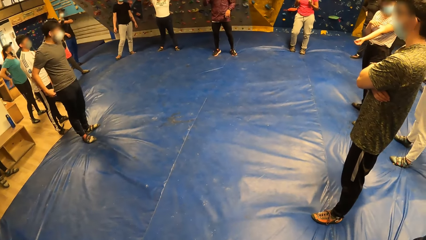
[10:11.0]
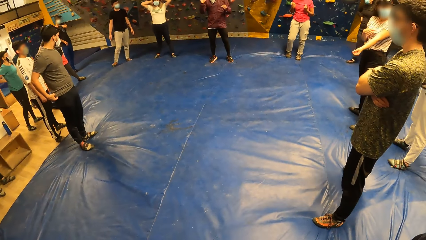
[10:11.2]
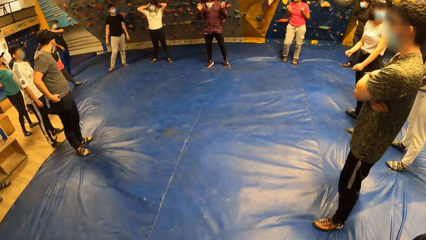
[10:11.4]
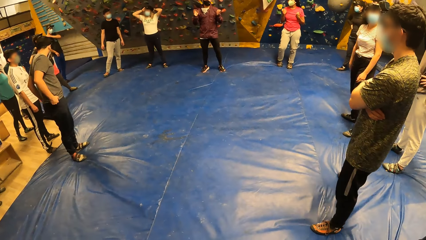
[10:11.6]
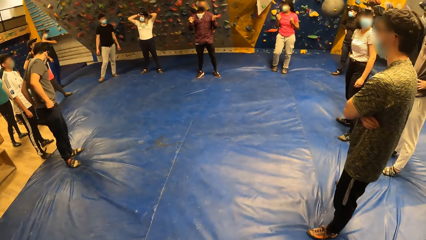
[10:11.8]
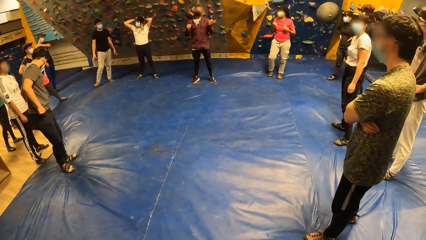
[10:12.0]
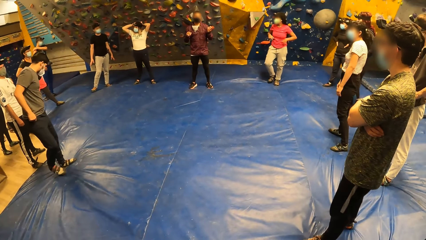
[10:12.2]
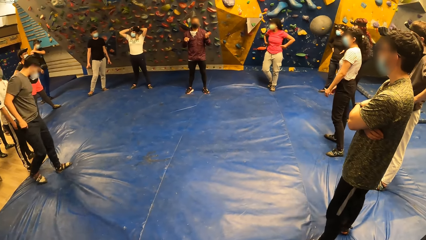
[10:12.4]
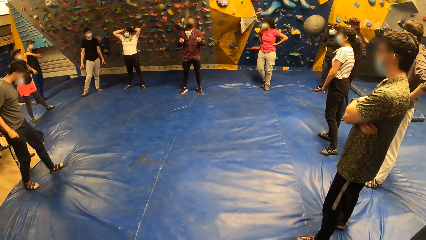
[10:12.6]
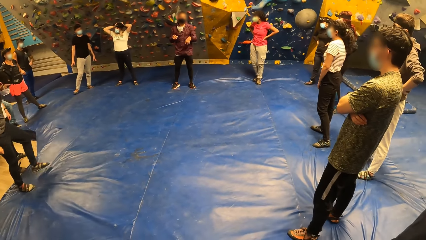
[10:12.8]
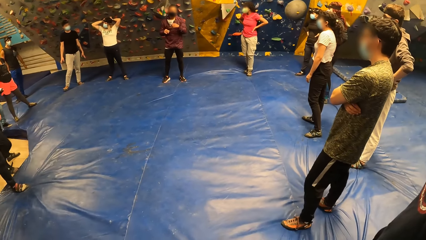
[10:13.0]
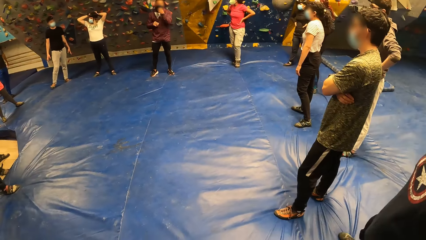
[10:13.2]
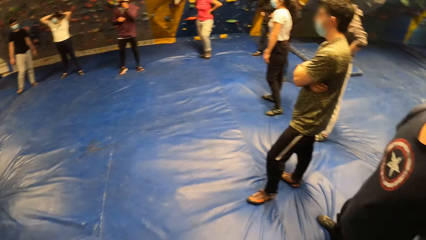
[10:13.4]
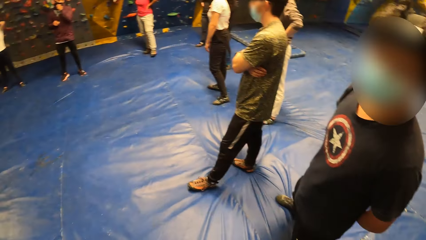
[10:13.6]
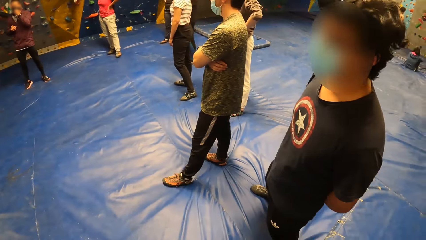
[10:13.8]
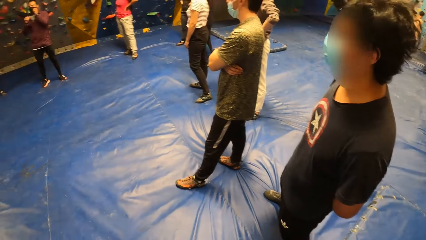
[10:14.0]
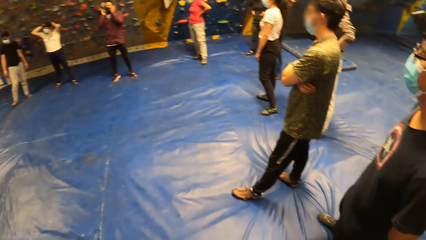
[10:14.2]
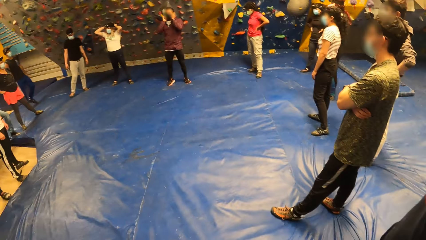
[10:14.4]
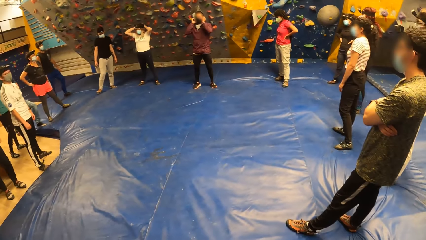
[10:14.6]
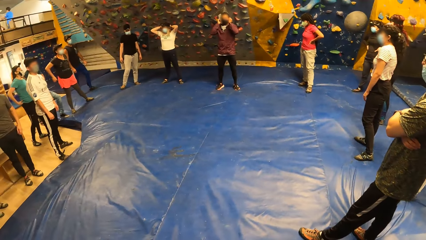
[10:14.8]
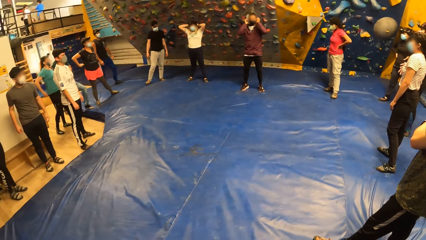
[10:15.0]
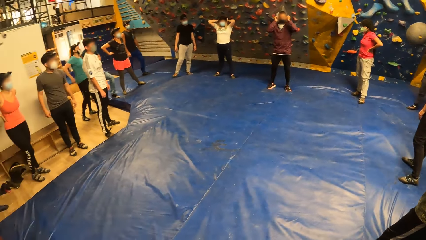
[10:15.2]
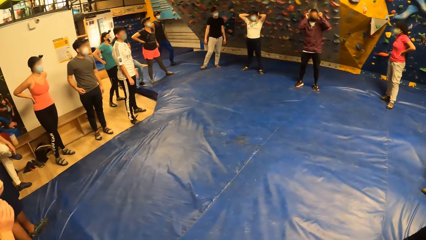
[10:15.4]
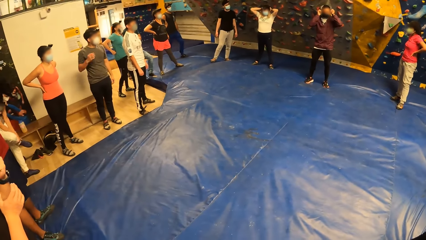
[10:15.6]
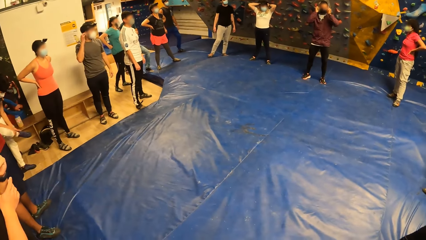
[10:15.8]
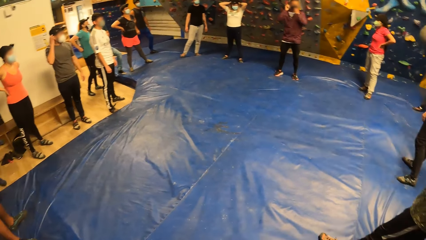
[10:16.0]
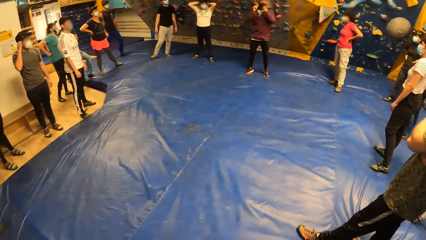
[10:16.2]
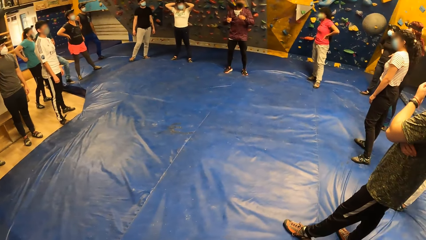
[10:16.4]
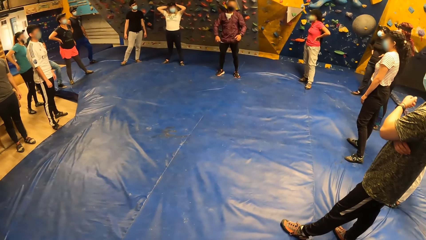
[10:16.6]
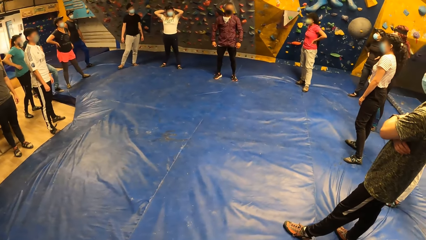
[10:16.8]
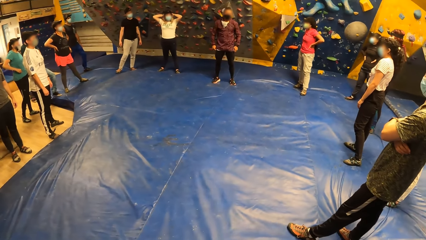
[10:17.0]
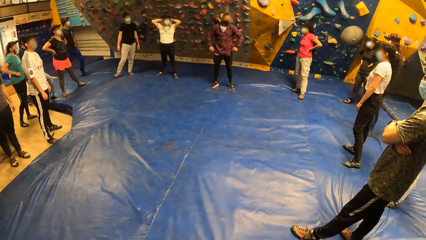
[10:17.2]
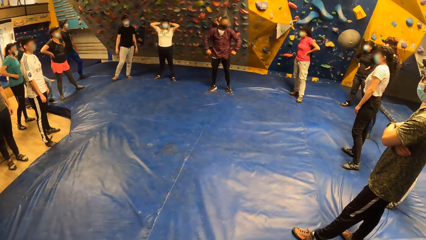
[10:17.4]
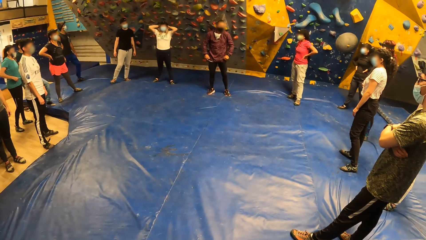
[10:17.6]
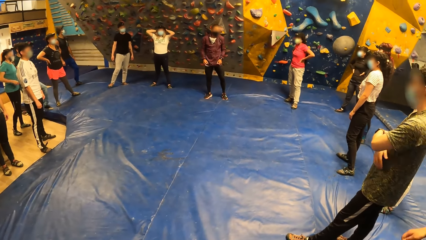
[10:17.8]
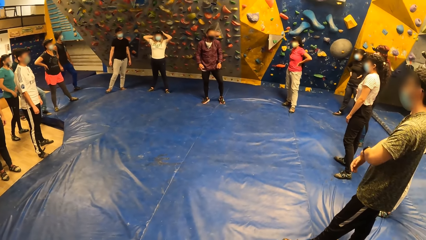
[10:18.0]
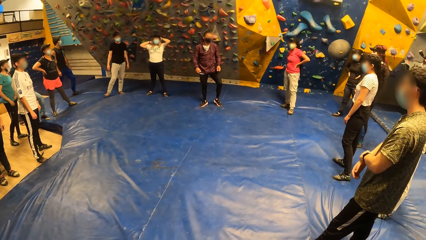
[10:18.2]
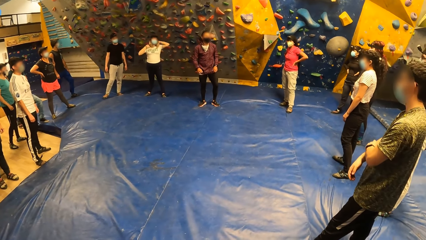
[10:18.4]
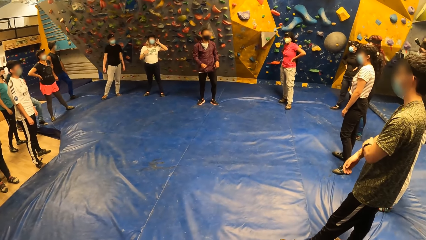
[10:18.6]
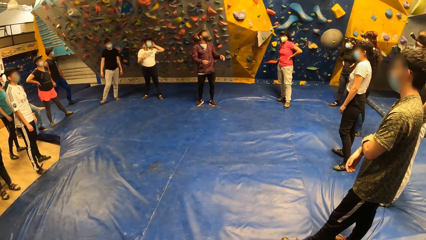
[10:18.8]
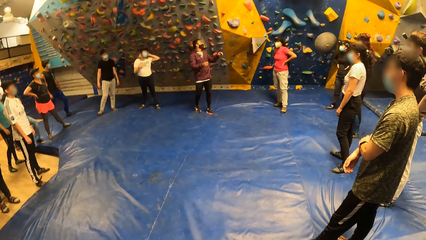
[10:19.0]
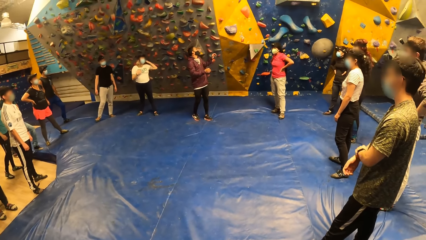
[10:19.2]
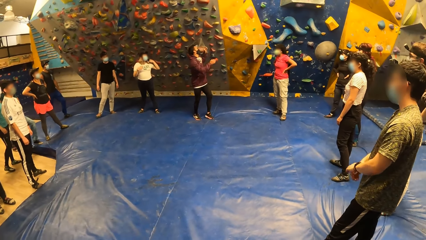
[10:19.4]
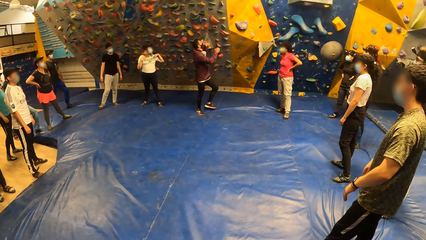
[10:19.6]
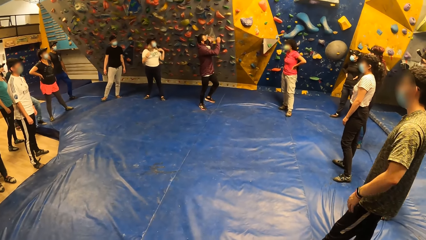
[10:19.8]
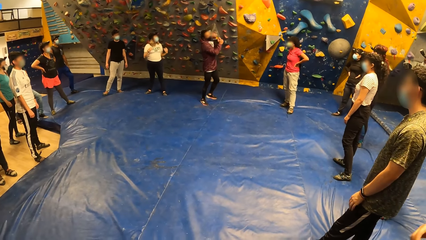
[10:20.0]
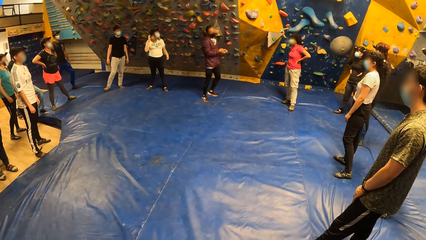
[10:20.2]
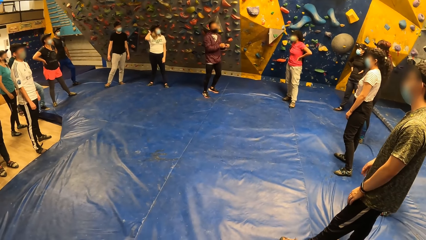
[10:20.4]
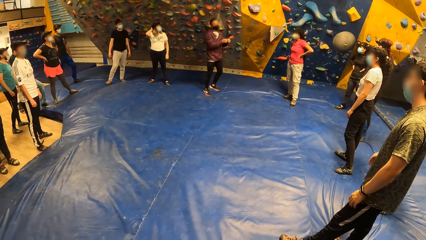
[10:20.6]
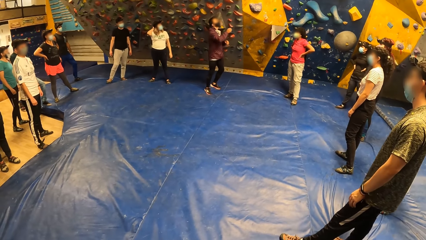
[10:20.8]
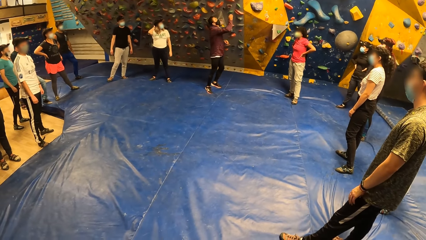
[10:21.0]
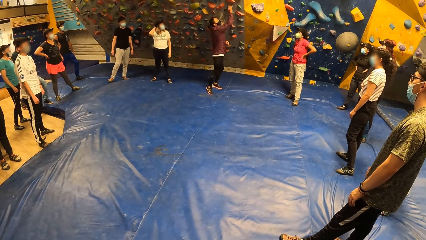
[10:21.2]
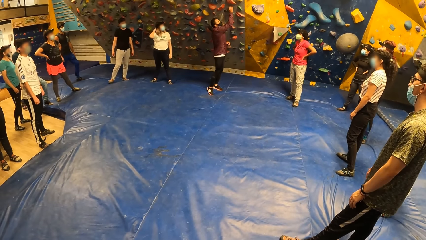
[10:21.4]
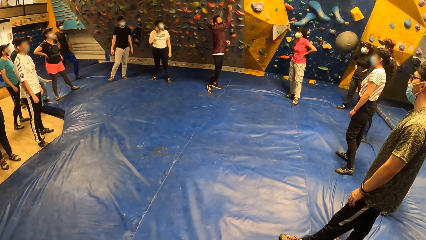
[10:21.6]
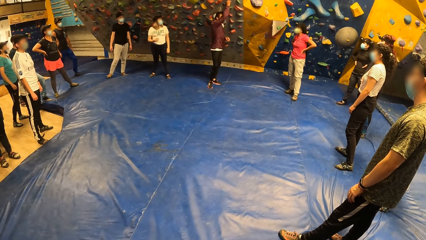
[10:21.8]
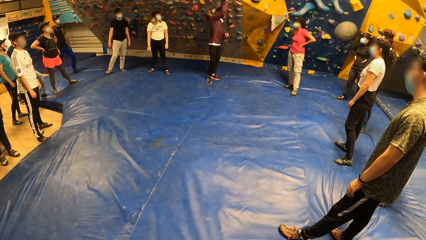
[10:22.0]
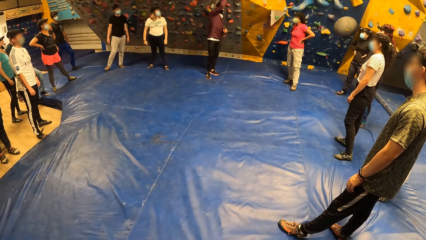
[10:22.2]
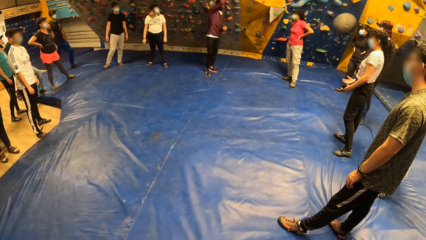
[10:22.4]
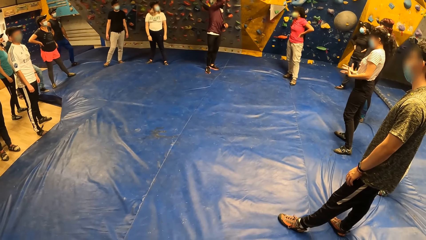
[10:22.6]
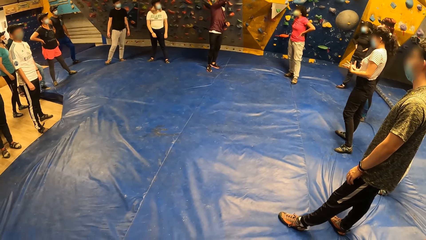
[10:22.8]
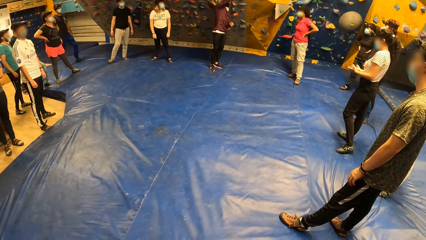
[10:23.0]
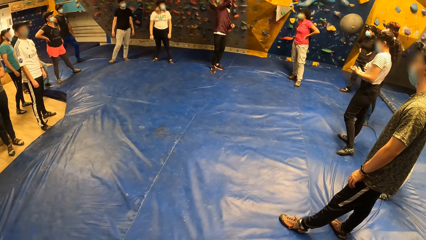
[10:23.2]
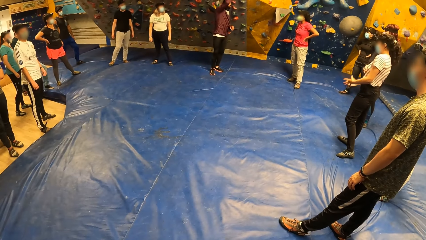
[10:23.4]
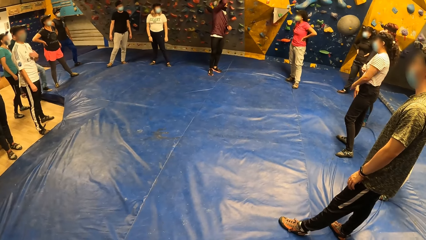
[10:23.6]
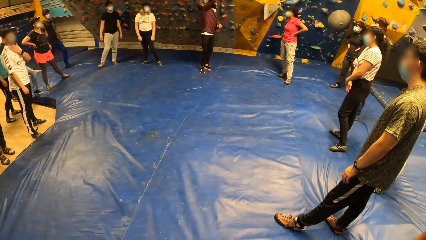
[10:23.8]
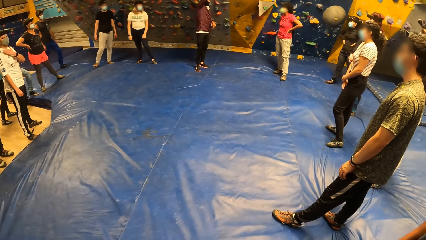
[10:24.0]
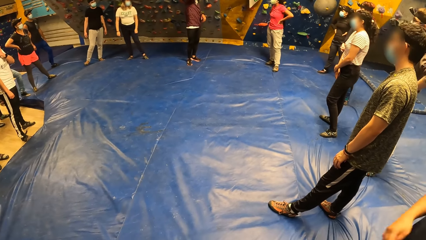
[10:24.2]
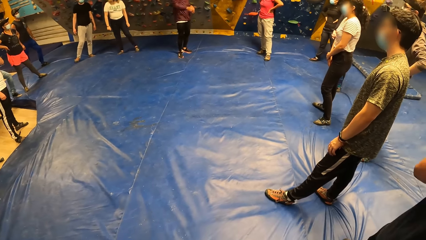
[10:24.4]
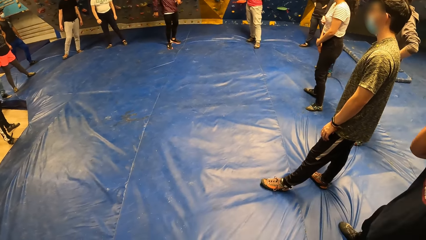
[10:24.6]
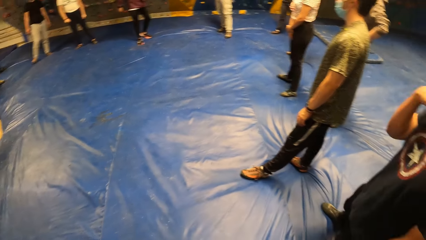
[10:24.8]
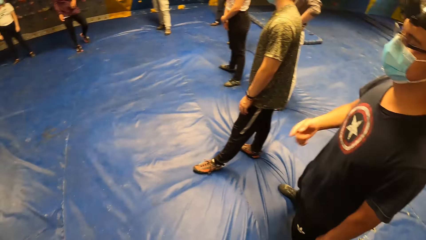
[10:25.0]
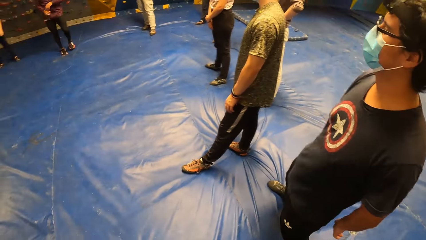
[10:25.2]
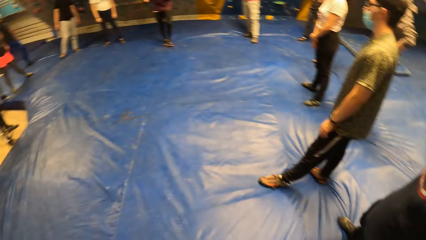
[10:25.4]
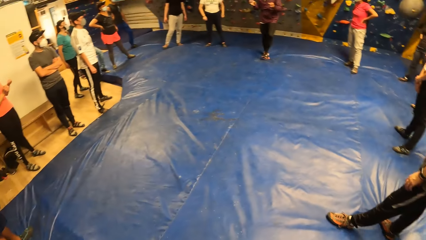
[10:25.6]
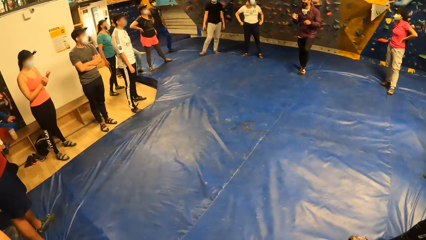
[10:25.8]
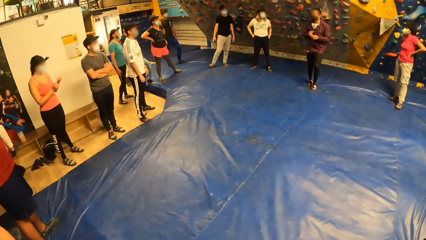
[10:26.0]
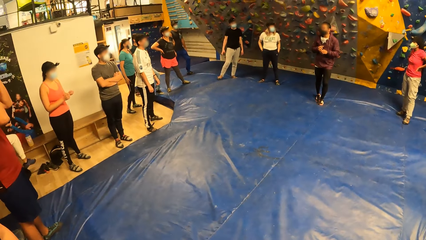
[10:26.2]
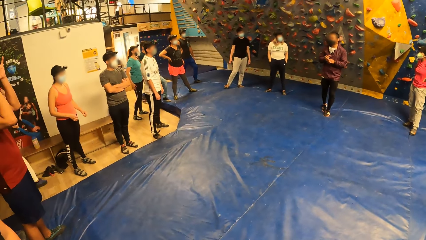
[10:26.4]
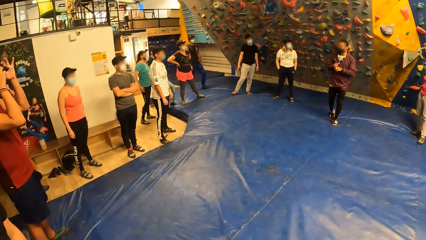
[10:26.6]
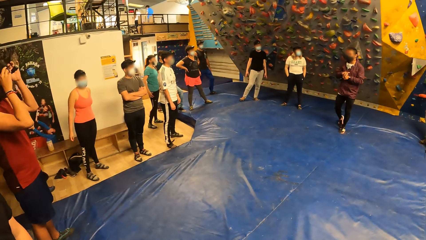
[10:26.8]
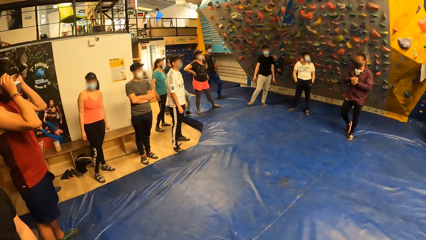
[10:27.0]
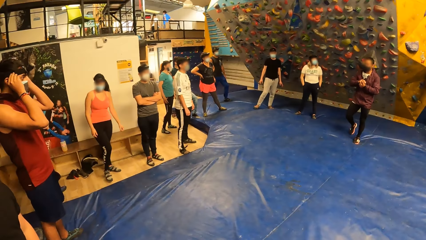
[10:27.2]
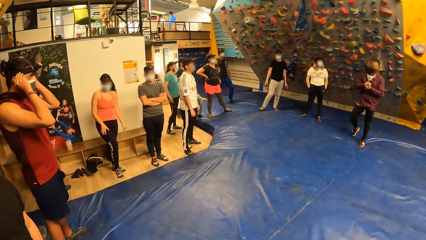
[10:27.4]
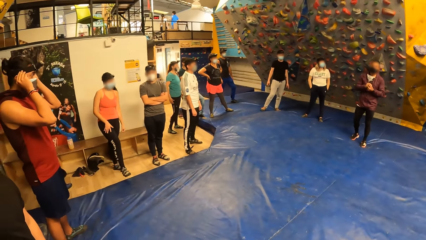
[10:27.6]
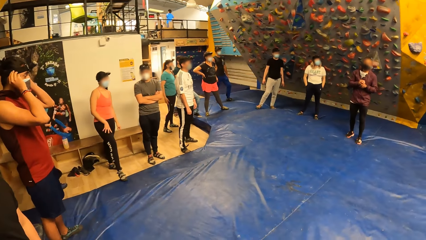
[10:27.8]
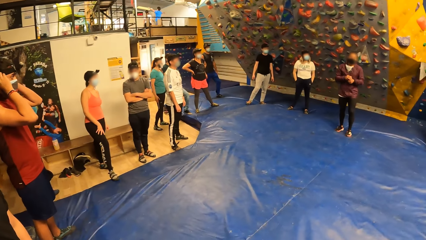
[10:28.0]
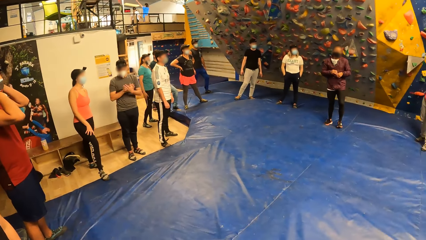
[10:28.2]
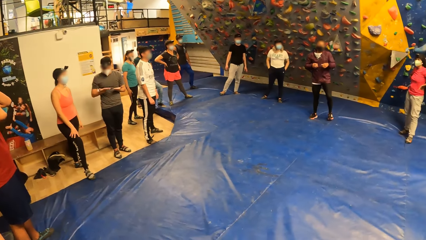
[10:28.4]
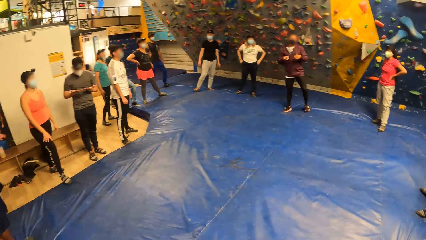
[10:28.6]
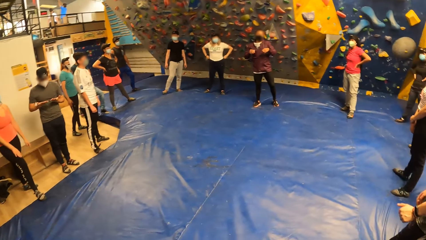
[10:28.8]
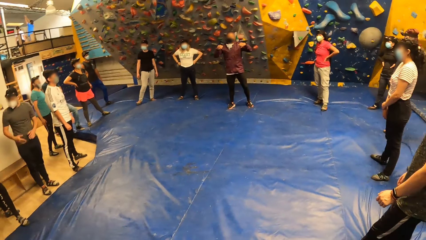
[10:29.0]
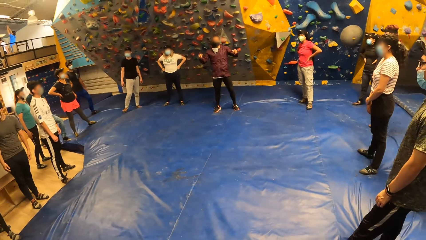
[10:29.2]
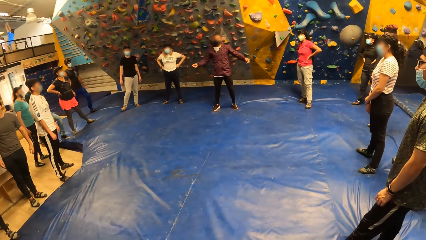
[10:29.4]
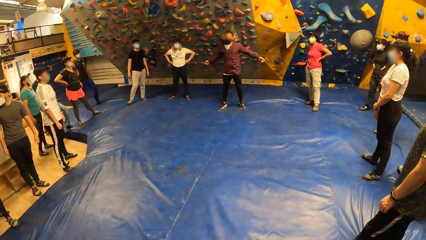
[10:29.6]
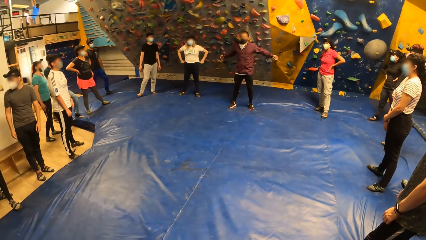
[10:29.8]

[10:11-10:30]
A man talks. The camera wearer looks around. The man looks up and moves the leg. The camera wearer looks around. The man moves the leg.
